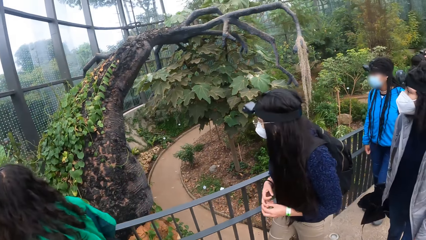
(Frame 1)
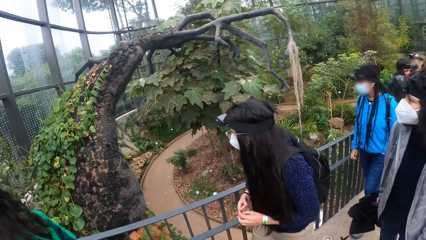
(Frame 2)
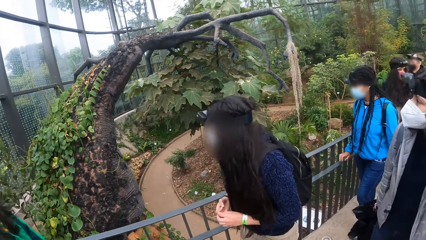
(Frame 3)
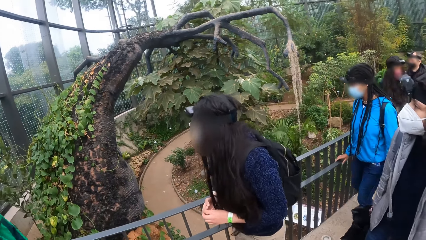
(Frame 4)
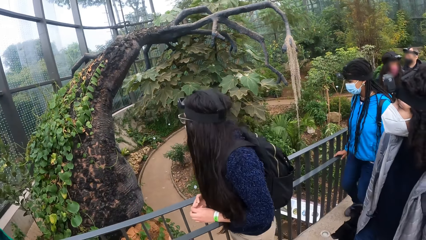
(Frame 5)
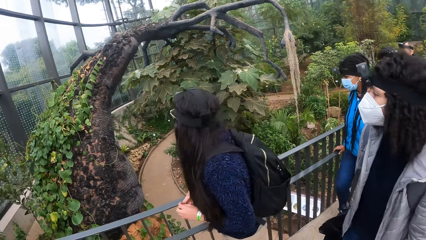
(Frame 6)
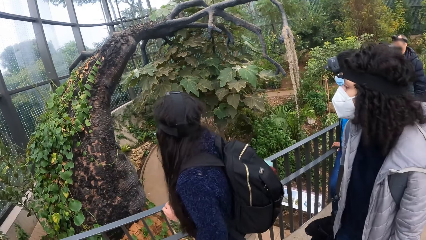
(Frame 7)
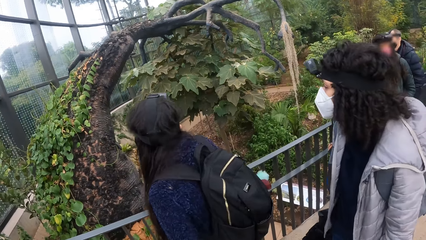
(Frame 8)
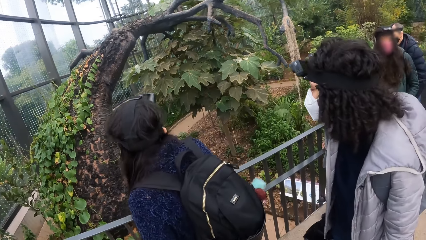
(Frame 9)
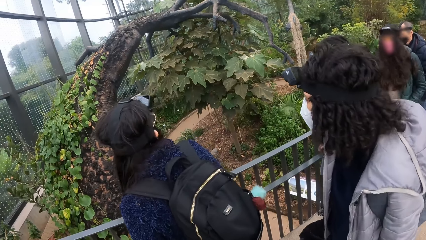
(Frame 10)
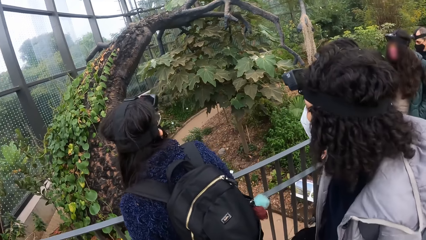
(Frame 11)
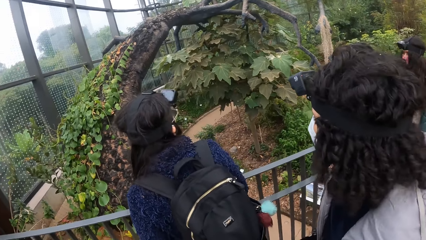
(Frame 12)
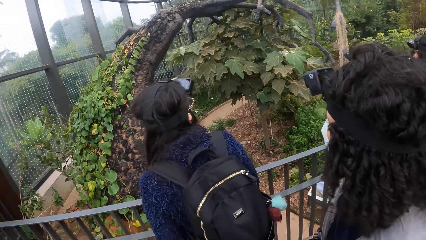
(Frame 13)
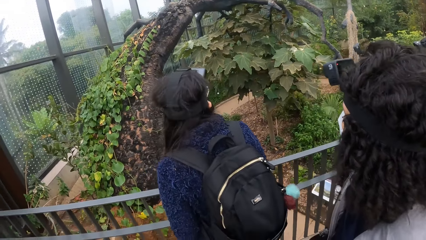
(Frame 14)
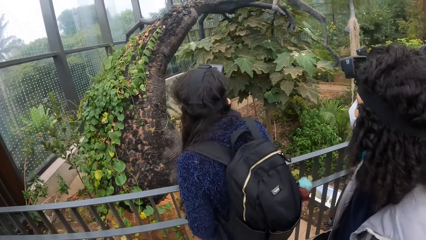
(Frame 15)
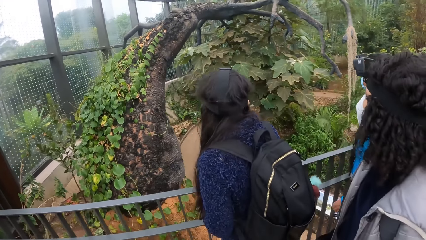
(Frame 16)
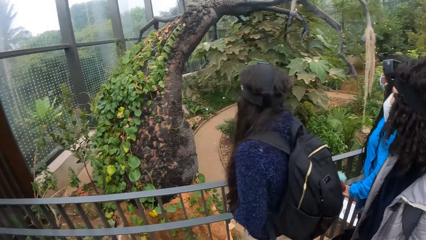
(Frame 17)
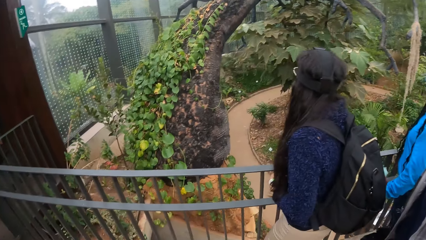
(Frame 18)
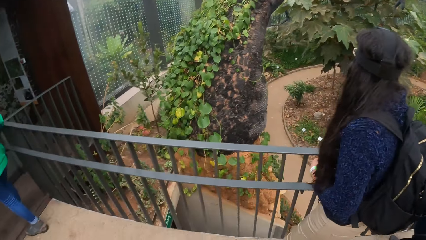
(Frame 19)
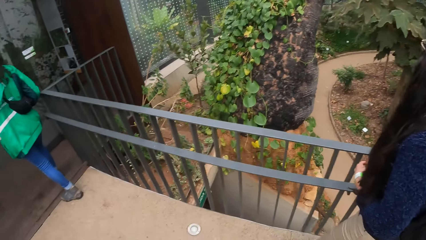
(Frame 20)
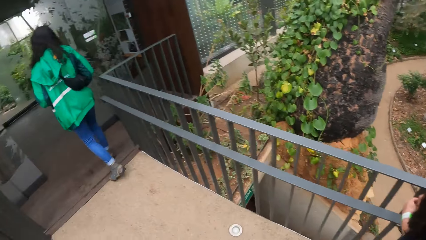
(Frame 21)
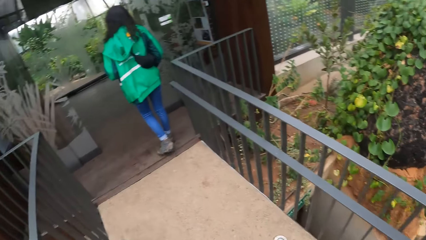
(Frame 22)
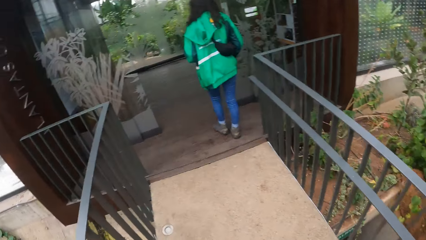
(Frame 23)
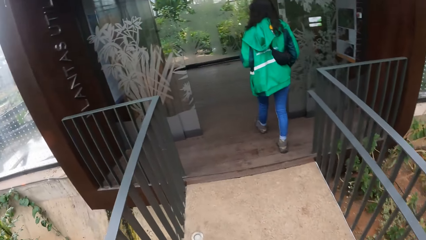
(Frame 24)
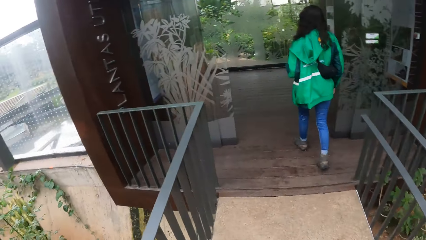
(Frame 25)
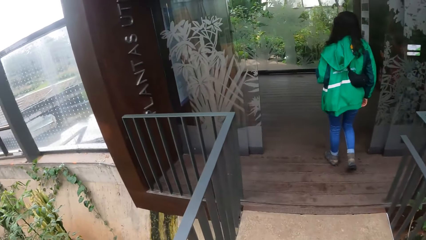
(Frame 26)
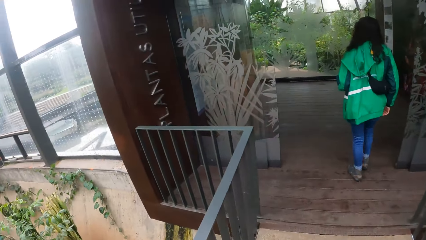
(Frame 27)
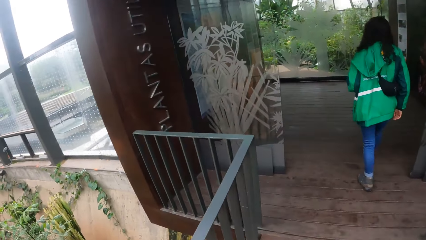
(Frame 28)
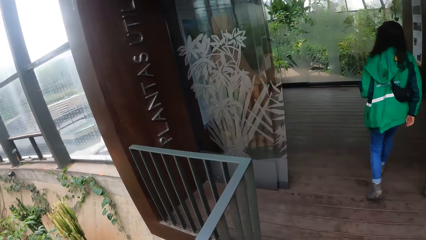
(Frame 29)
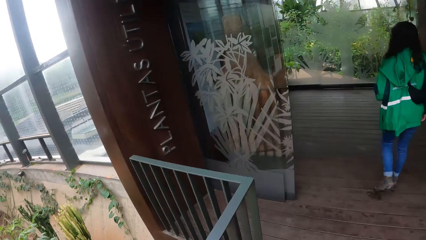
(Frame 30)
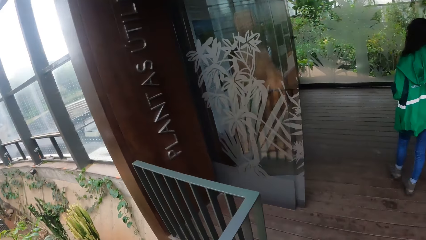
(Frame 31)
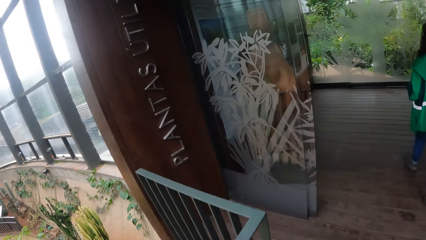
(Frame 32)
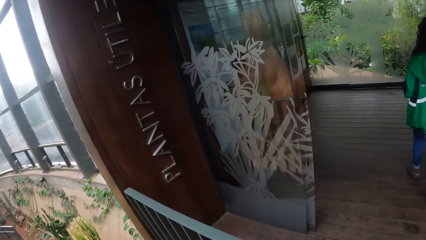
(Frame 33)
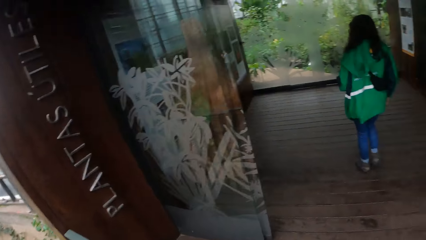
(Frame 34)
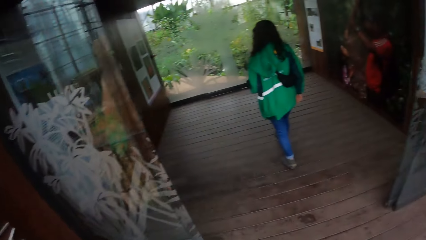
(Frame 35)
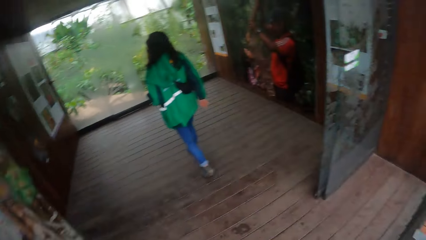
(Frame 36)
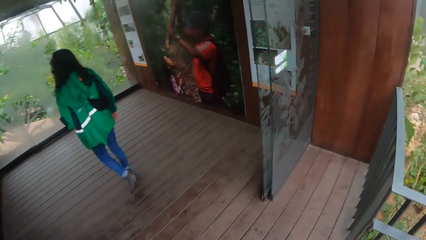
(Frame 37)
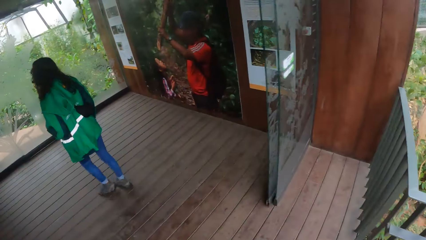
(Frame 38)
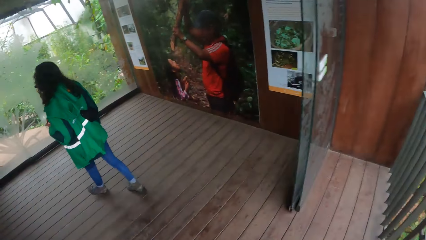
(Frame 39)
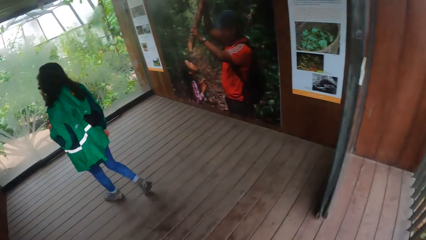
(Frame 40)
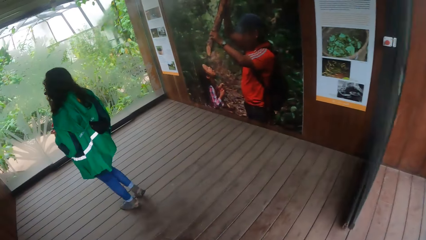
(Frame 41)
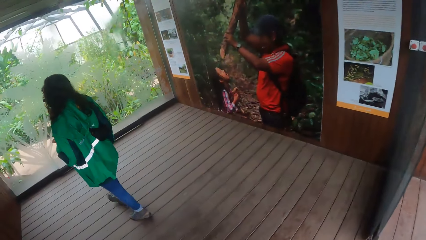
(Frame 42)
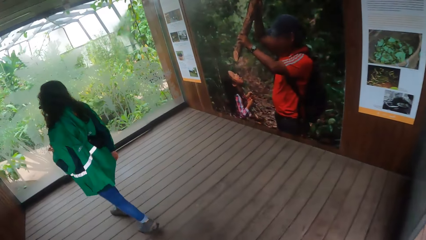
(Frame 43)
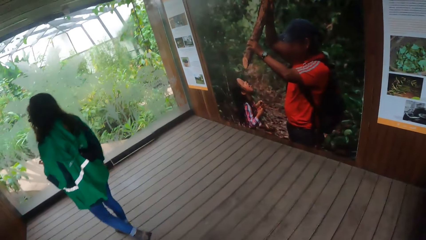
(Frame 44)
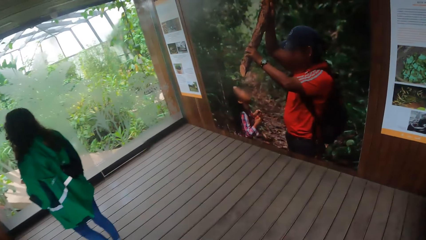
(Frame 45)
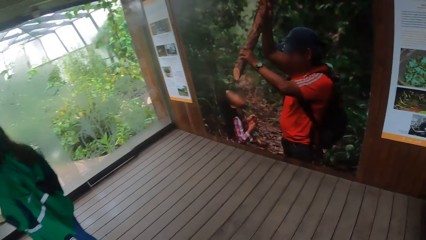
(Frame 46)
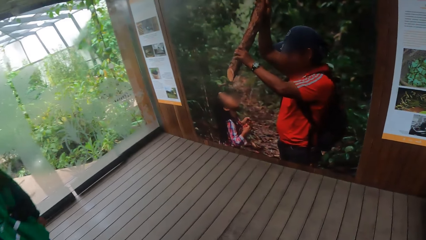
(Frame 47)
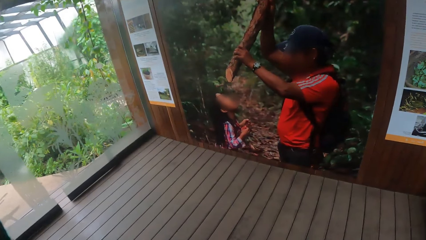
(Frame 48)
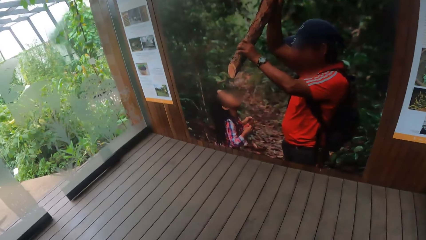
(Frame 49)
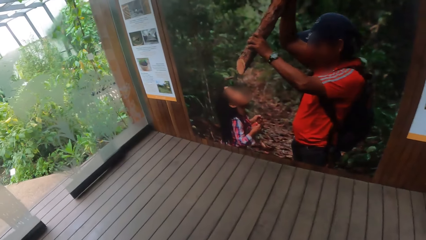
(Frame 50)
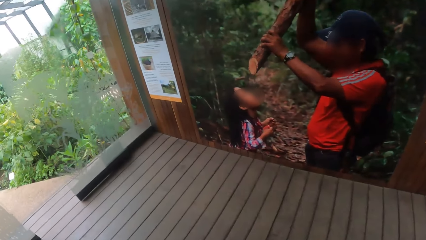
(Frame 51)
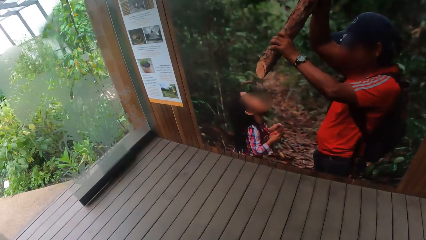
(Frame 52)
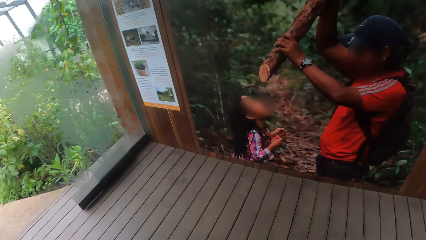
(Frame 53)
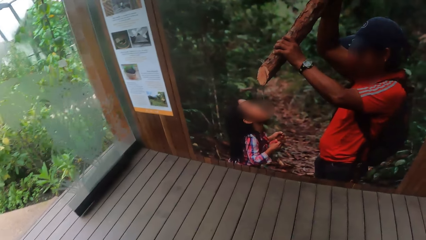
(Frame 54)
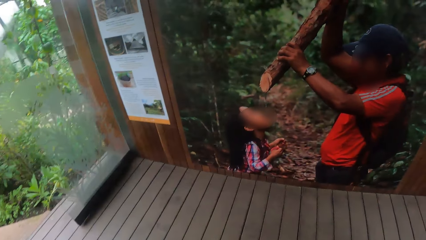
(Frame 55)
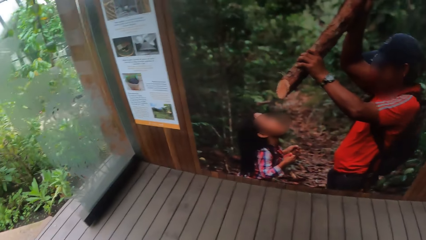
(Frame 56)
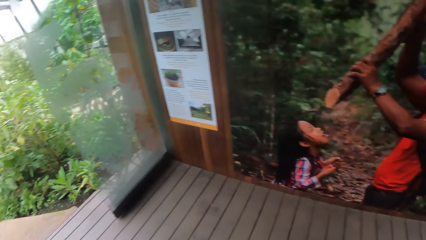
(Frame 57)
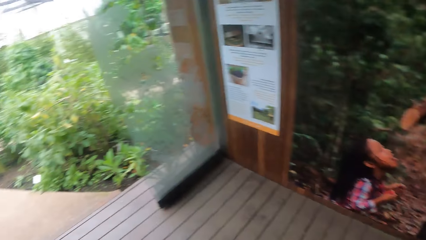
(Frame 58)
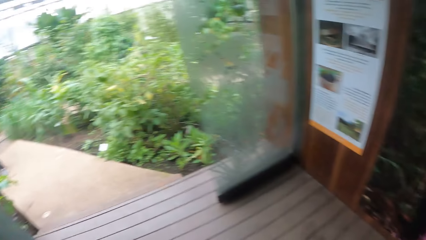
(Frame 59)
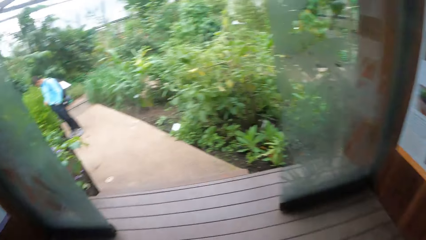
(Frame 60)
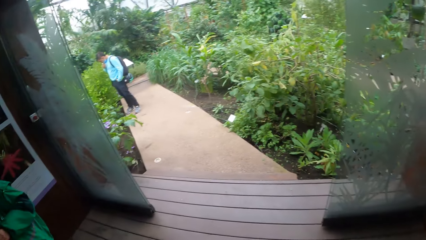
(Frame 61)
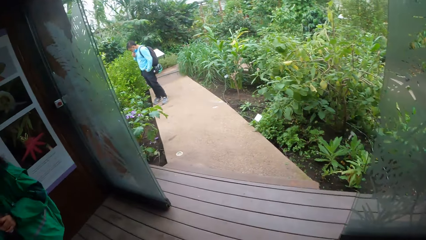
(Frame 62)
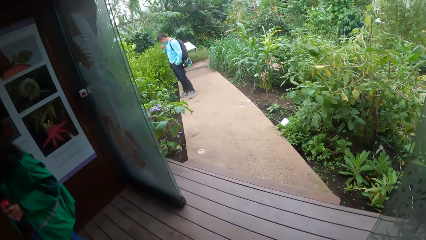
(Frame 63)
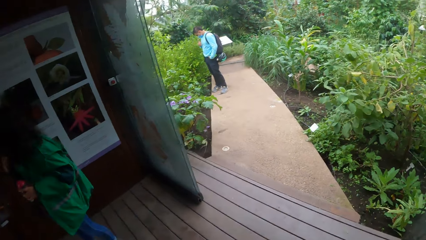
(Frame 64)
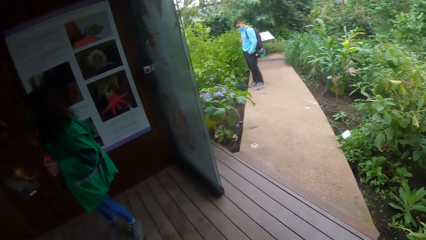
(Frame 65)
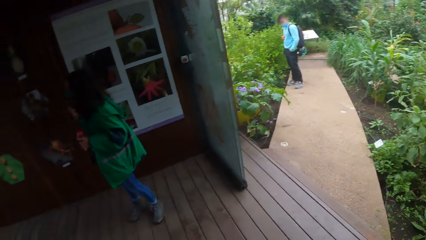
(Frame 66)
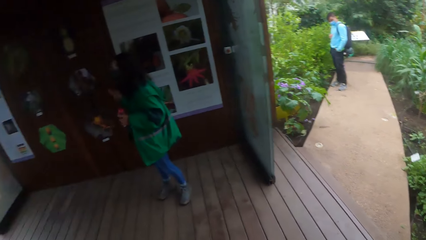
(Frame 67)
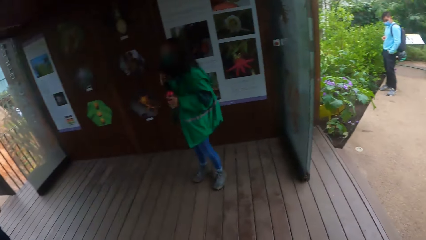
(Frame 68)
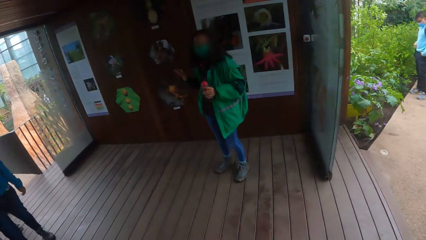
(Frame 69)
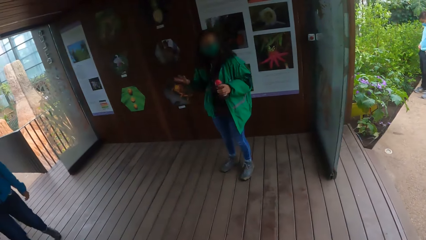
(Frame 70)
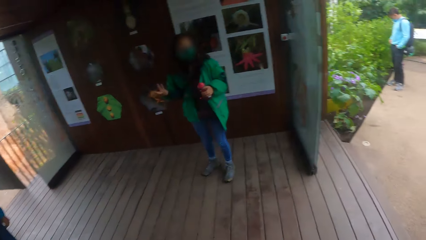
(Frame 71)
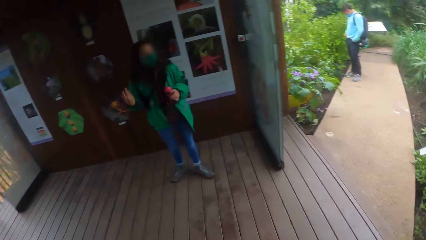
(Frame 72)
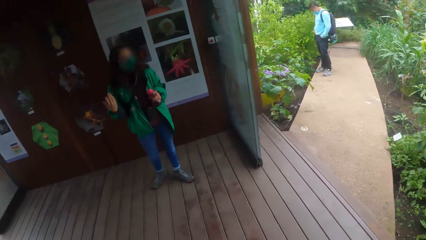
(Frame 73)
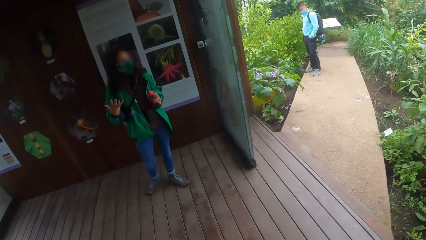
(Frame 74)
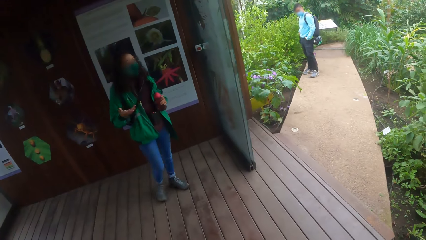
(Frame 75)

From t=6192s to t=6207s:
A woman places her right hand on the handrail of the pathway. Another woman interacts with the group of people.
